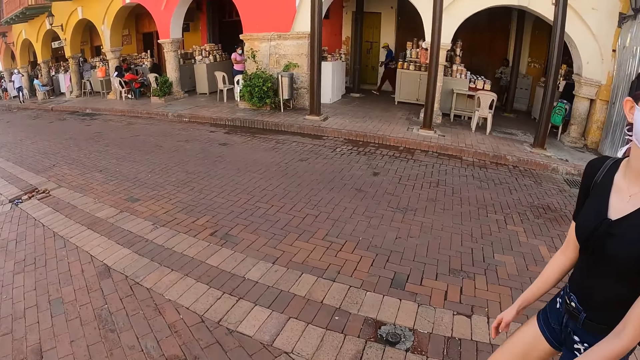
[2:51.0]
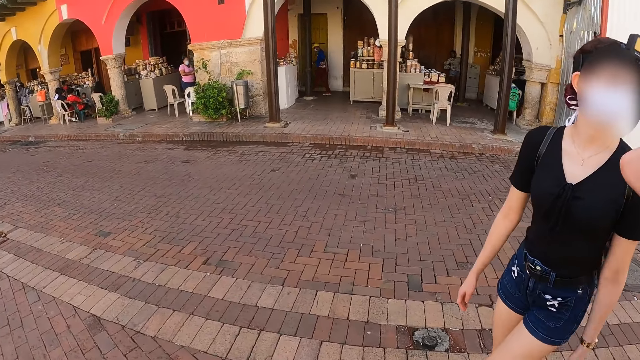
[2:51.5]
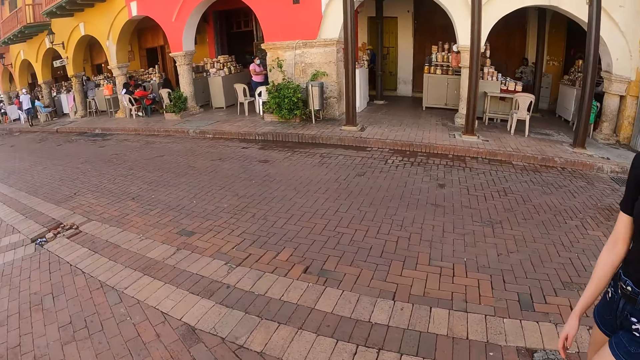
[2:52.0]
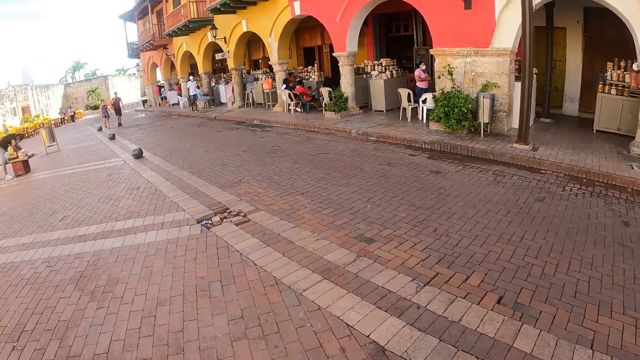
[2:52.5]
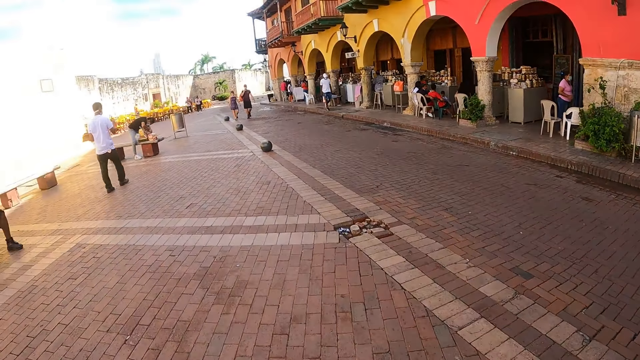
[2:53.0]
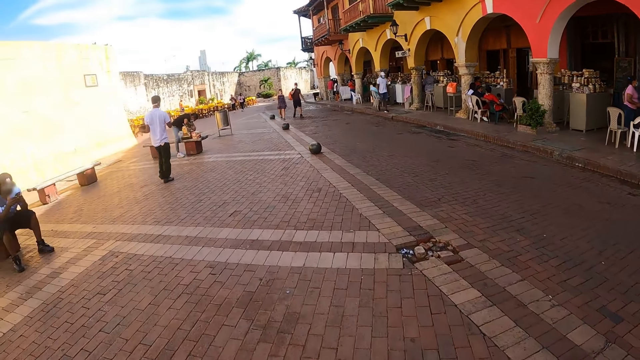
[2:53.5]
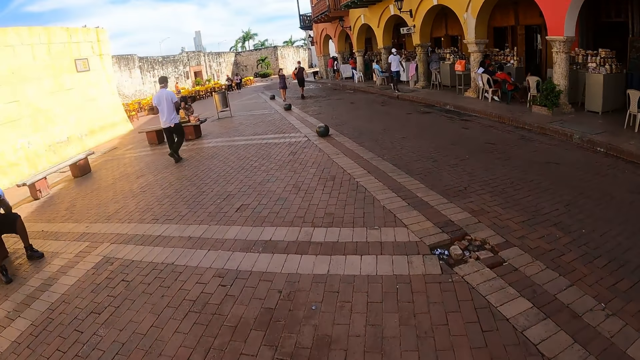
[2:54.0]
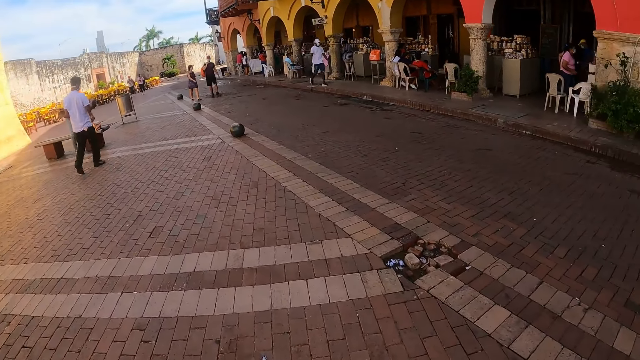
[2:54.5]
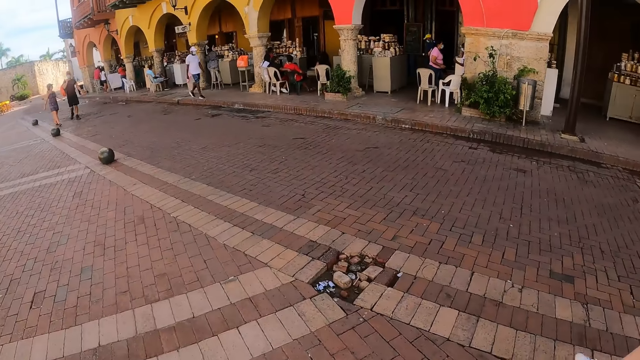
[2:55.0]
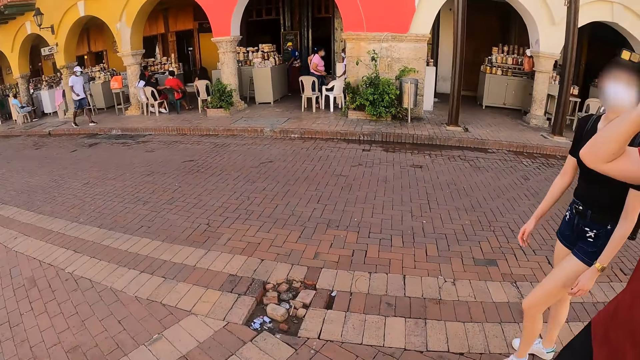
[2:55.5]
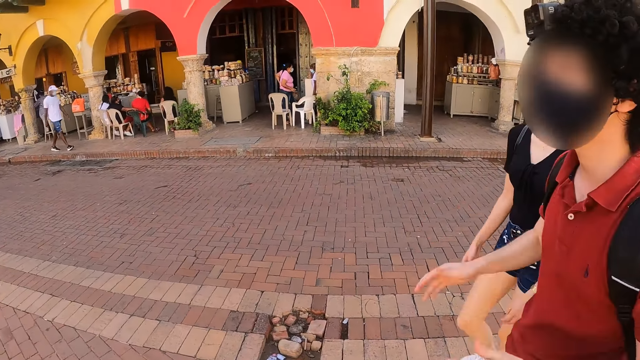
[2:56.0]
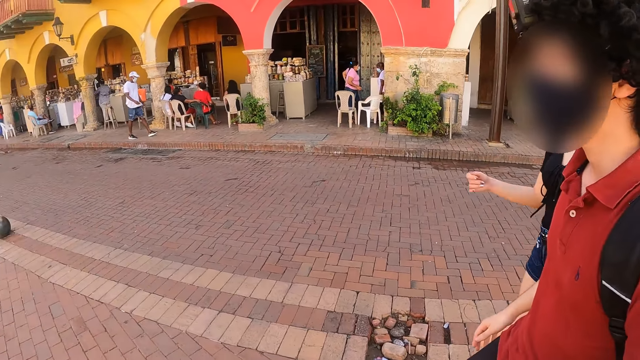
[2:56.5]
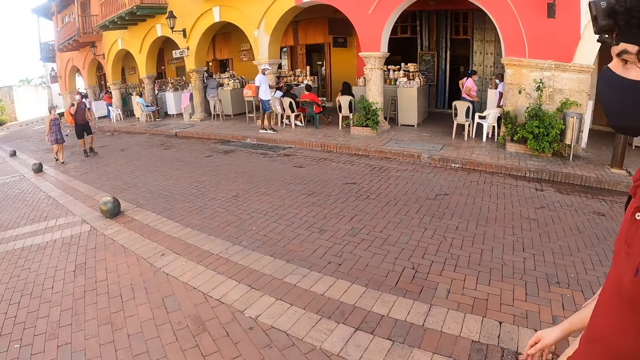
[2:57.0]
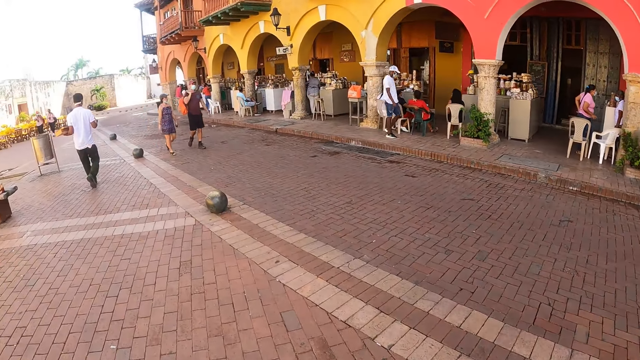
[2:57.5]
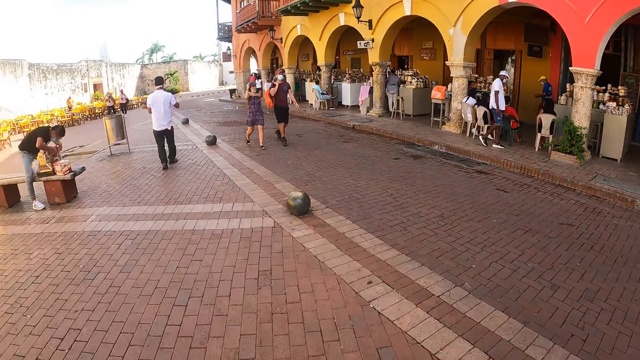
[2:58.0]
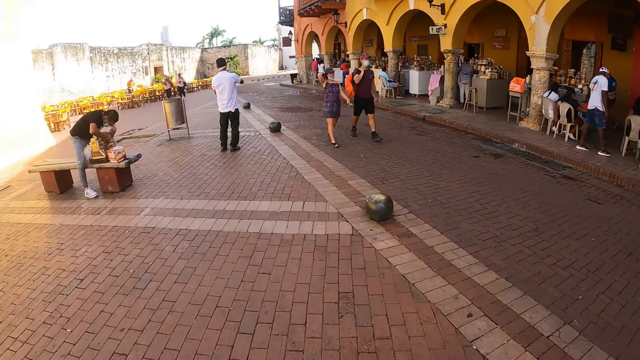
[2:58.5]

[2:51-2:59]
The camera wearer looks around.

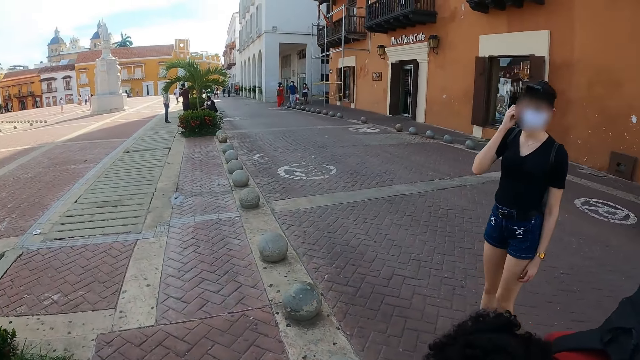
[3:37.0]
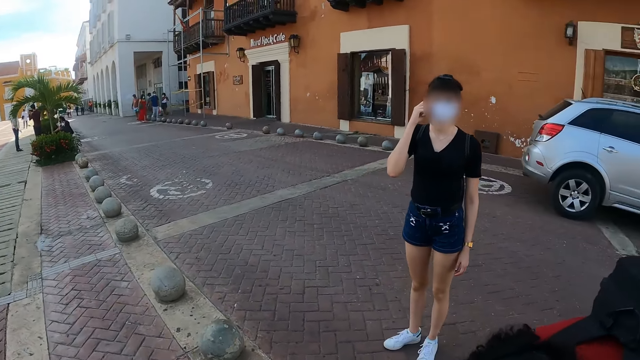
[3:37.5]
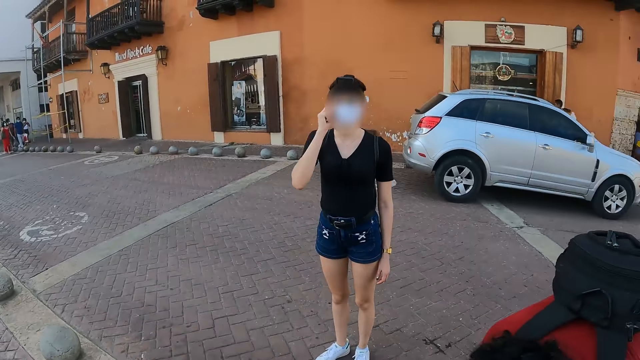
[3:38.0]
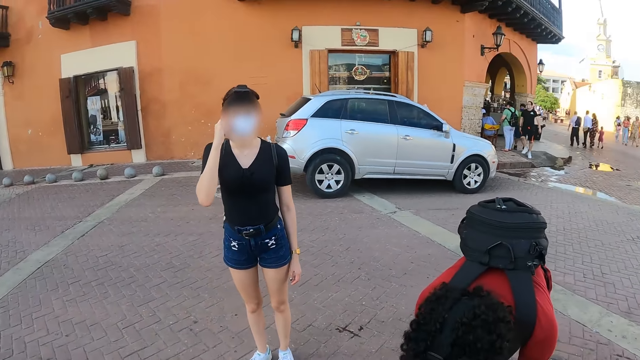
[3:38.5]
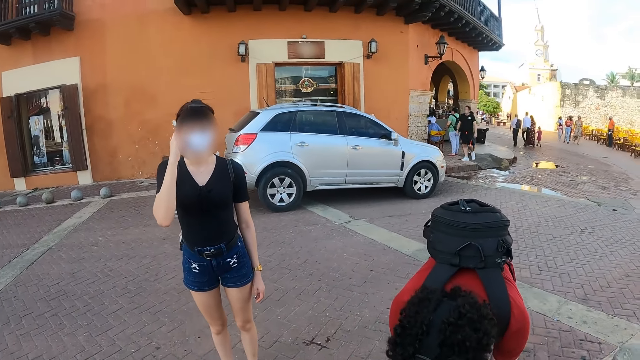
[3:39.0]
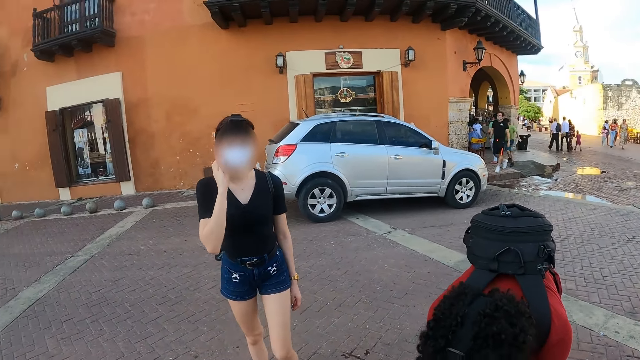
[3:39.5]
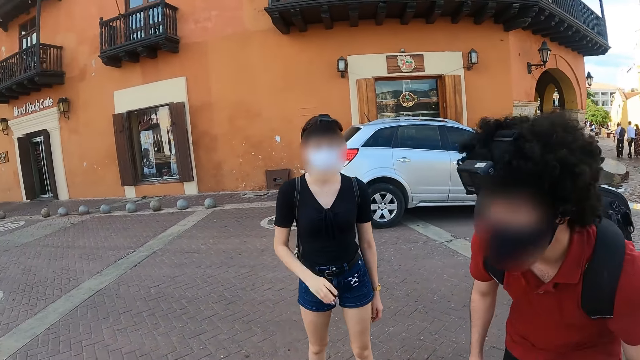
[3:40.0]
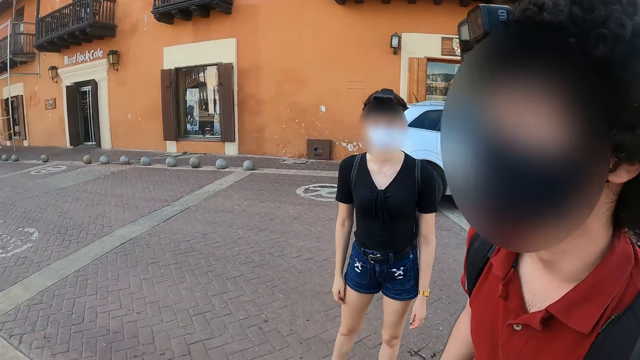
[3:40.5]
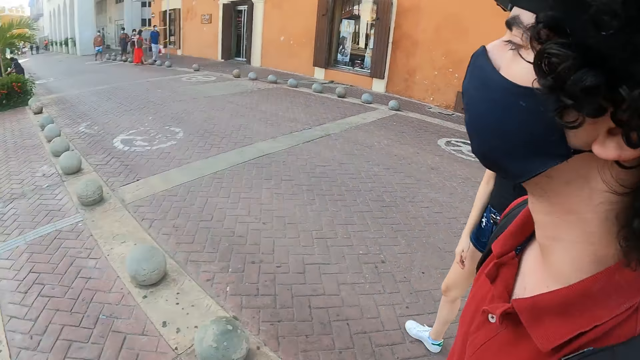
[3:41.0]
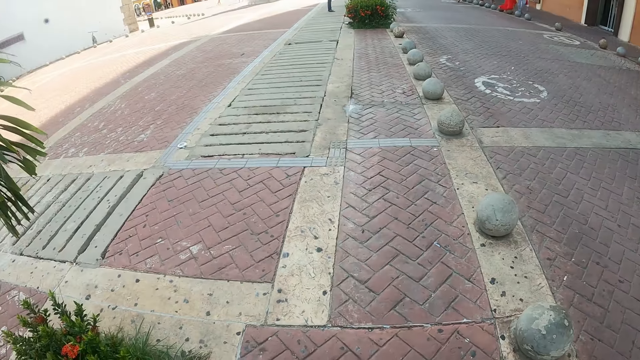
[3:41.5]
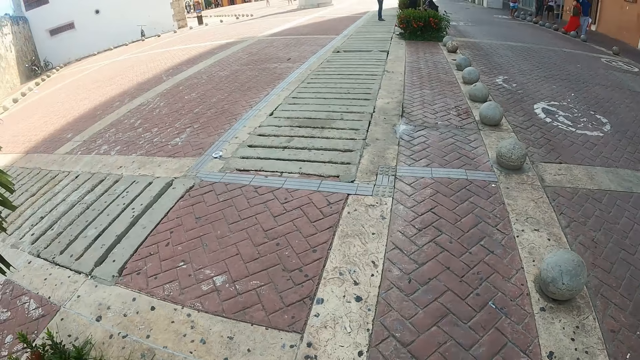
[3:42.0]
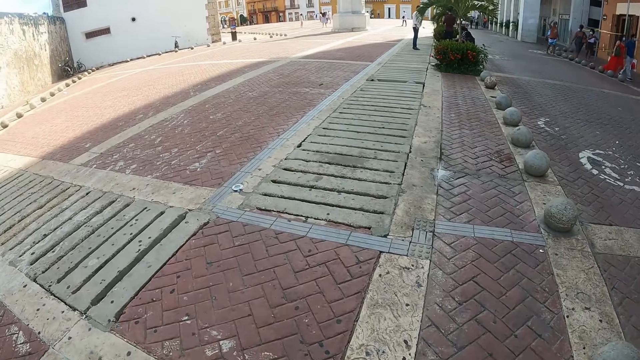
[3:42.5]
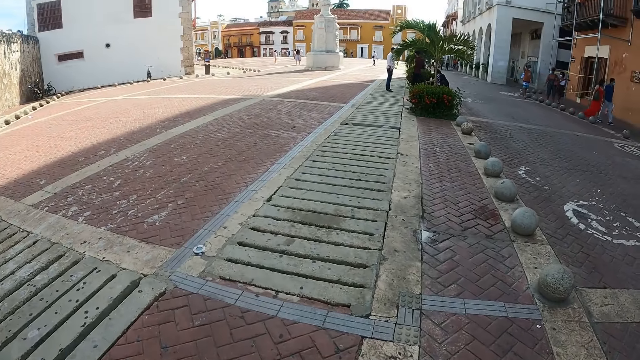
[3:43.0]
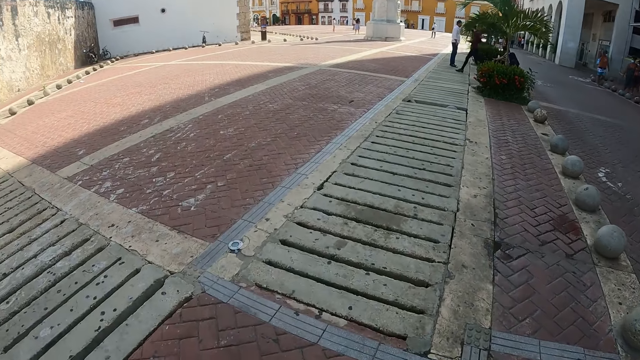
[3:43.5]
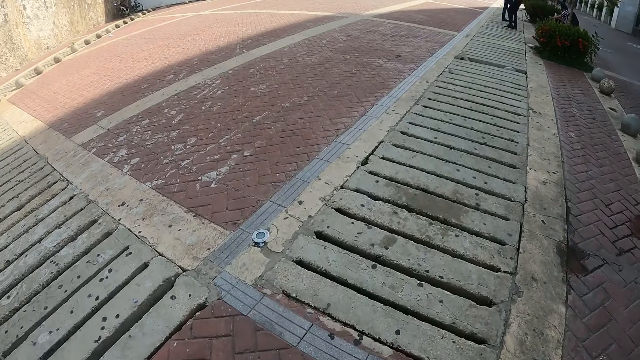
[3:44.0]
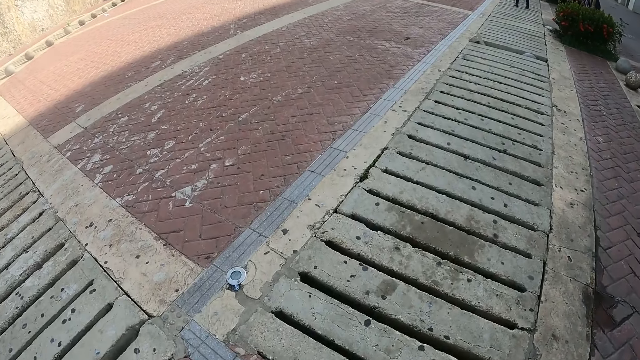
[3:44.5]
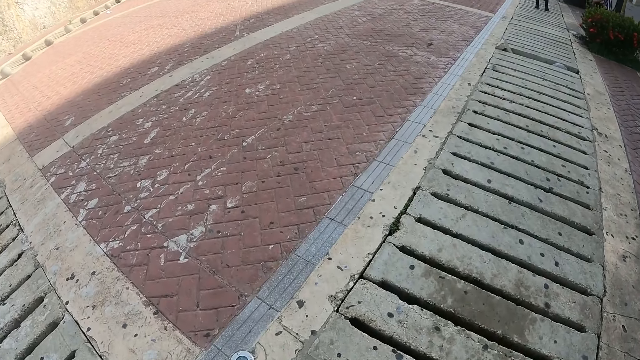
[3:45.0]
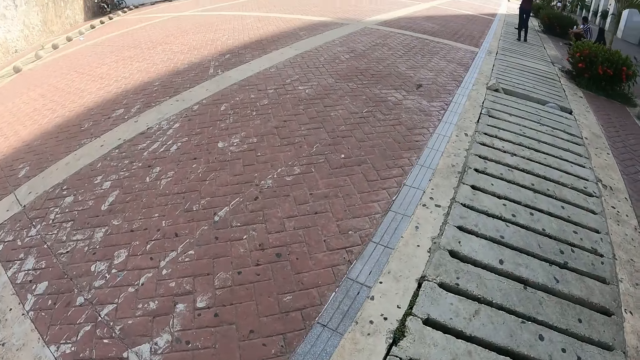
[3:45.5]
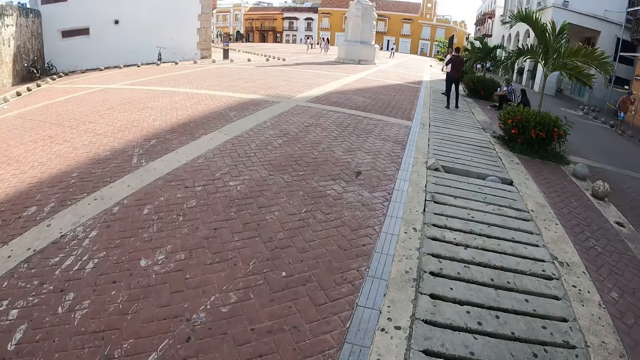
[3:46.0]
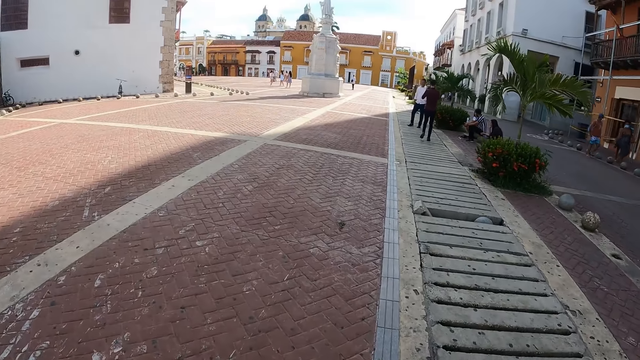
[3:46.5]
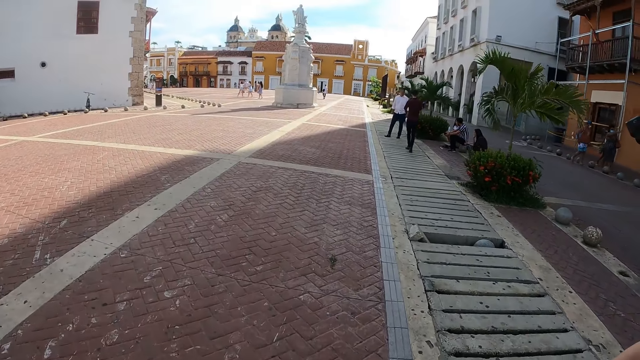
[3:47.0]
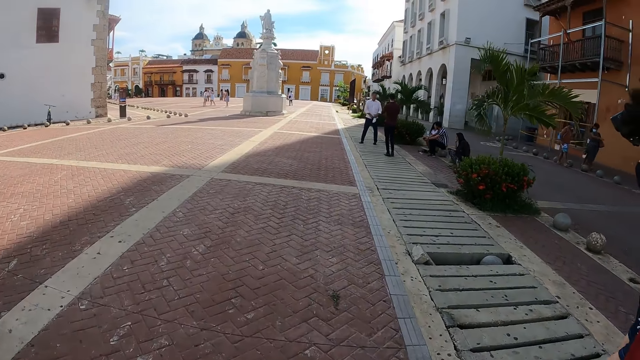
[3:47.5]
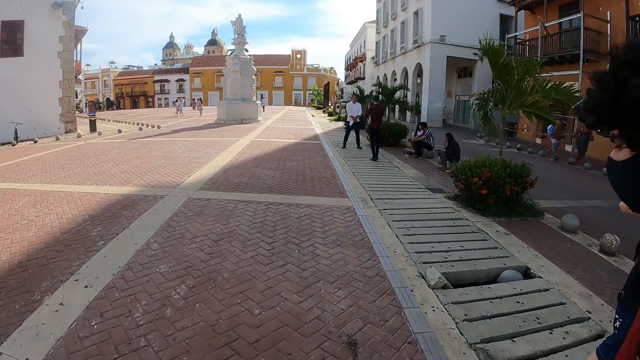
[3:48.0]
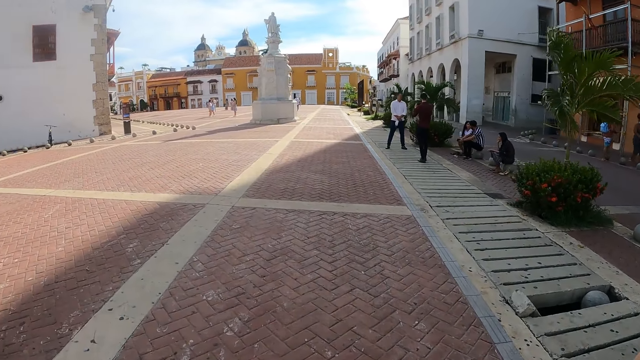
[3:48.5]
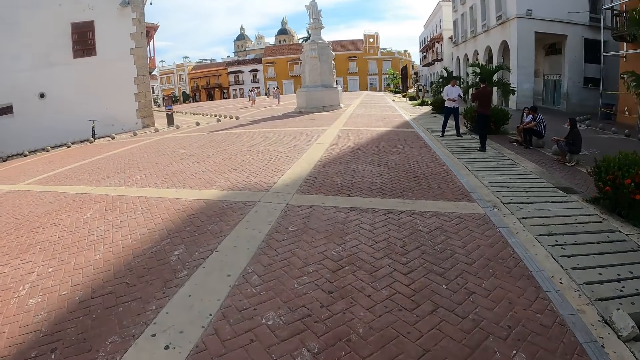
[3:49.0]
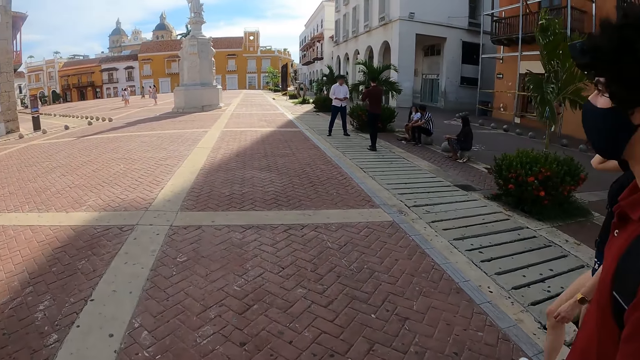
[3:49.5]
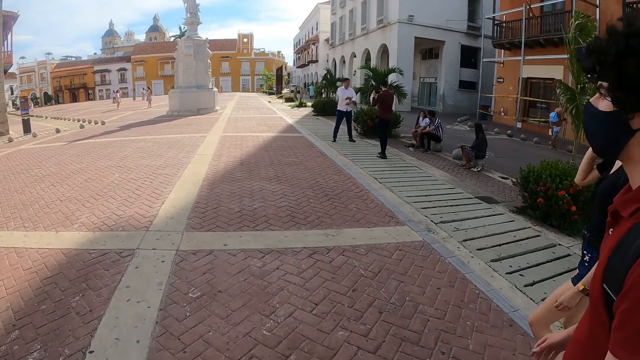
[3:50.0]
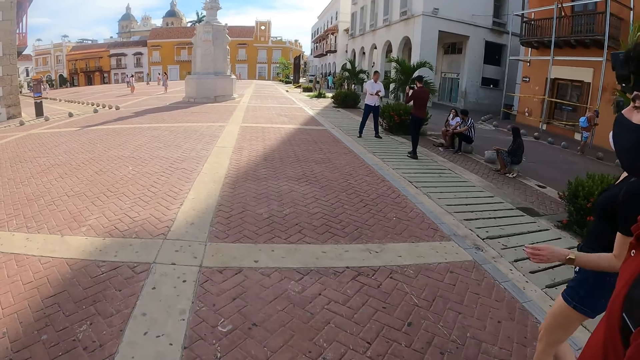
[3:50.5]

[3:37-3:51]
The camera wearer looks at a man and a woman. They look down. They walk on the pathway.
